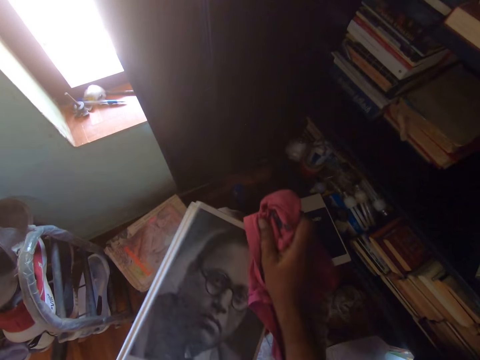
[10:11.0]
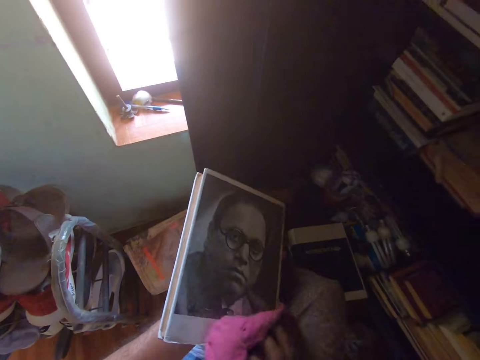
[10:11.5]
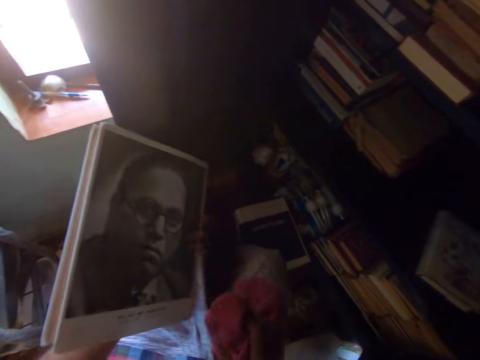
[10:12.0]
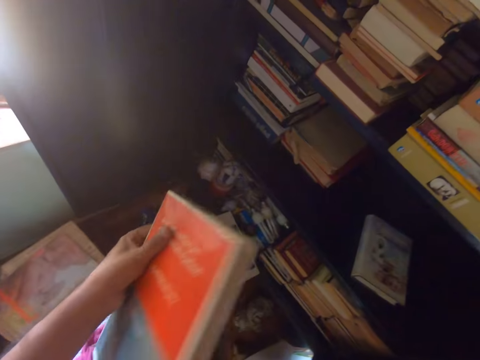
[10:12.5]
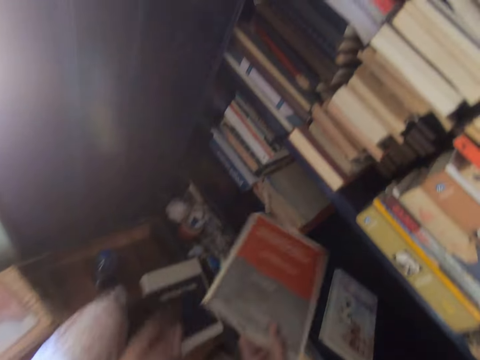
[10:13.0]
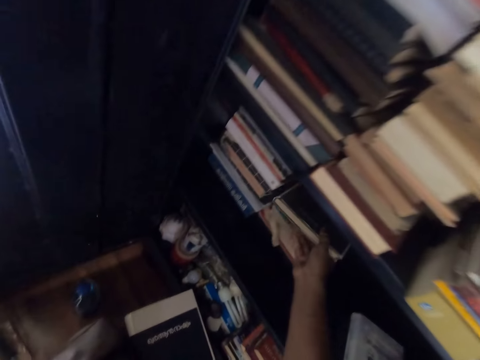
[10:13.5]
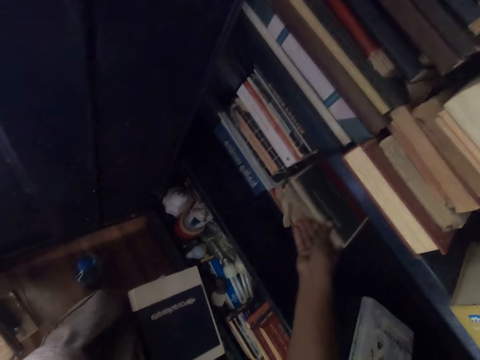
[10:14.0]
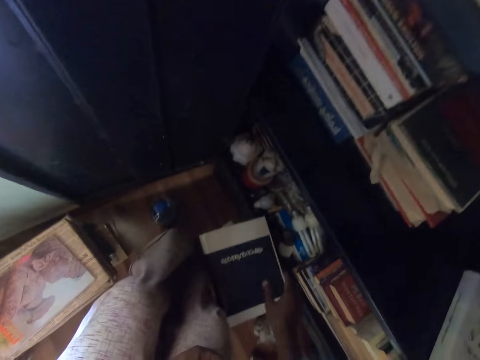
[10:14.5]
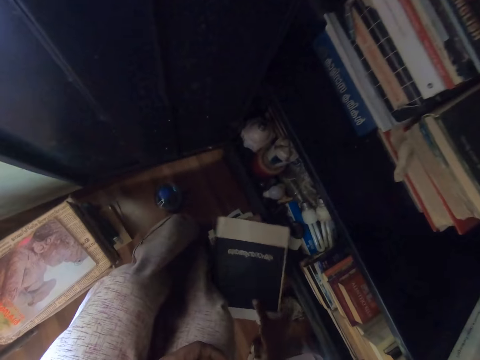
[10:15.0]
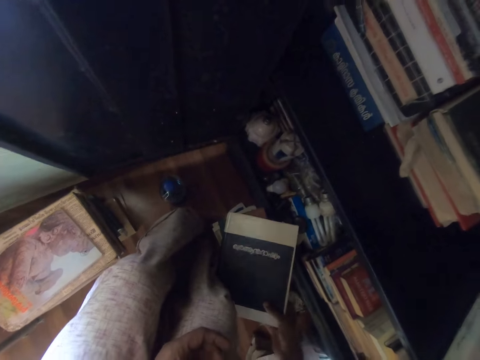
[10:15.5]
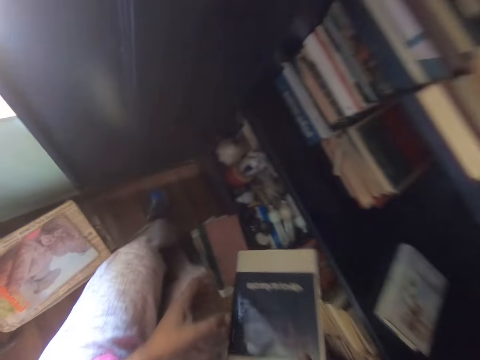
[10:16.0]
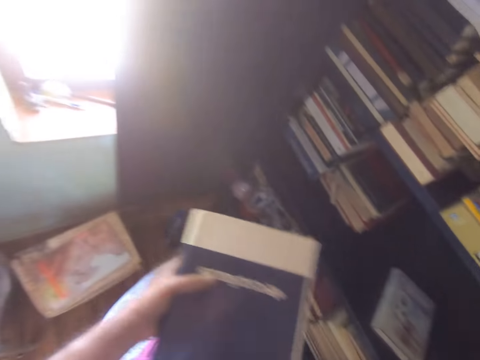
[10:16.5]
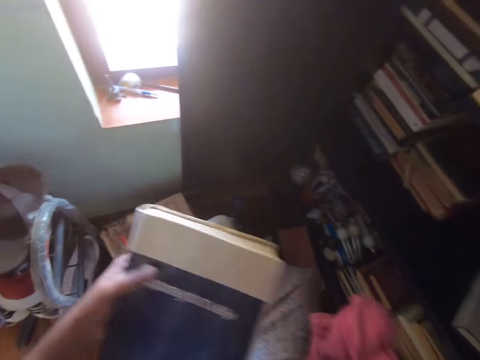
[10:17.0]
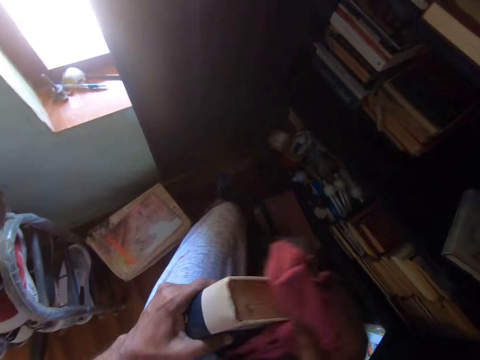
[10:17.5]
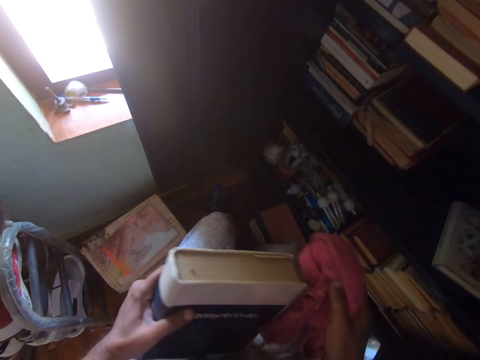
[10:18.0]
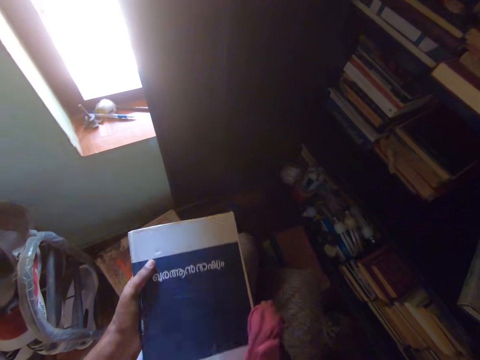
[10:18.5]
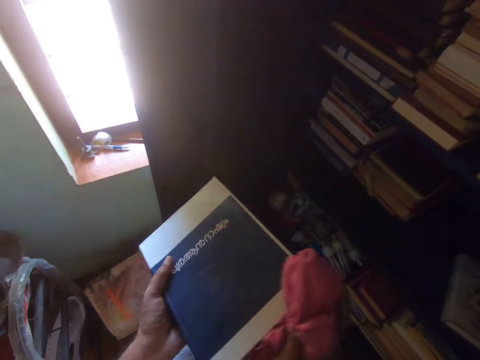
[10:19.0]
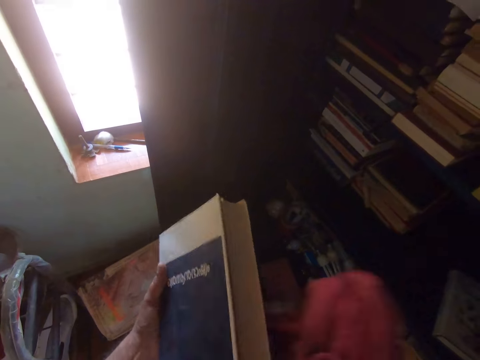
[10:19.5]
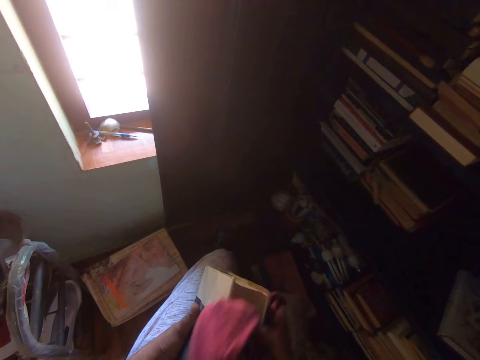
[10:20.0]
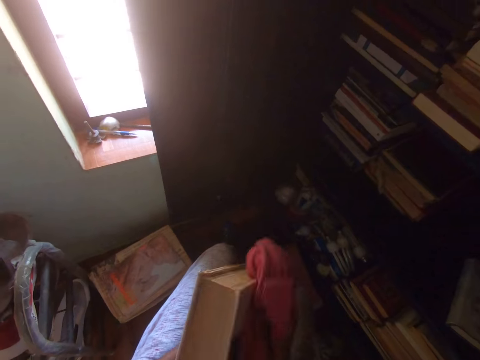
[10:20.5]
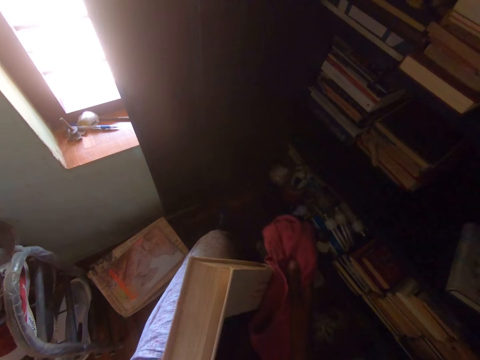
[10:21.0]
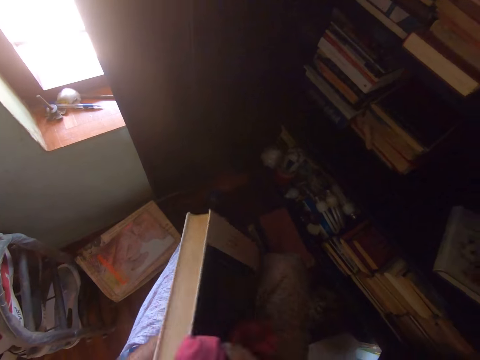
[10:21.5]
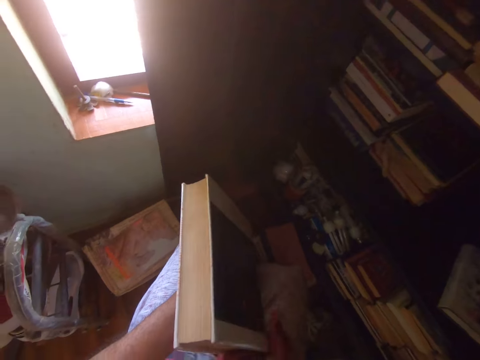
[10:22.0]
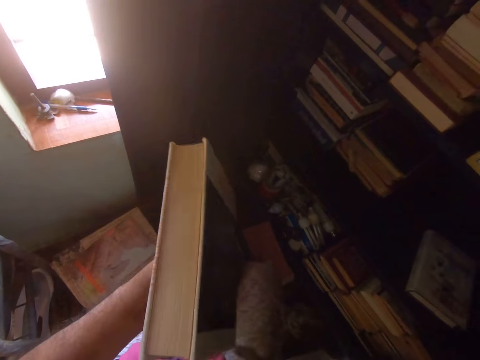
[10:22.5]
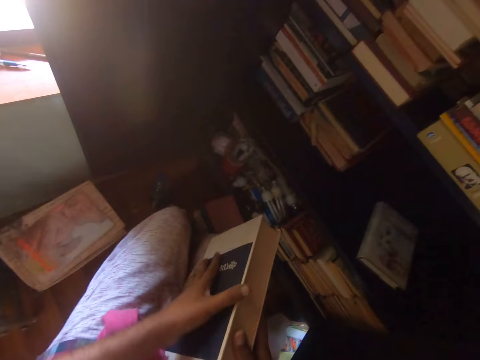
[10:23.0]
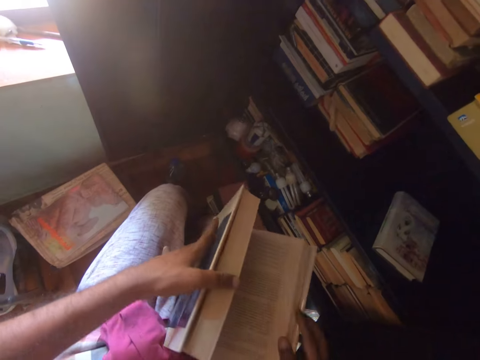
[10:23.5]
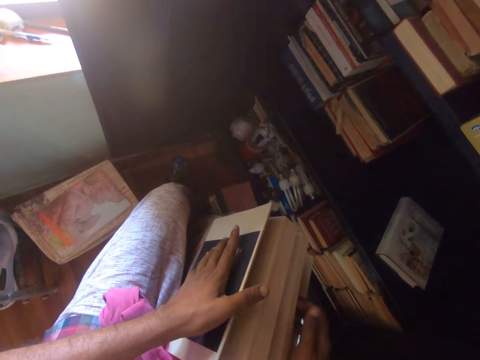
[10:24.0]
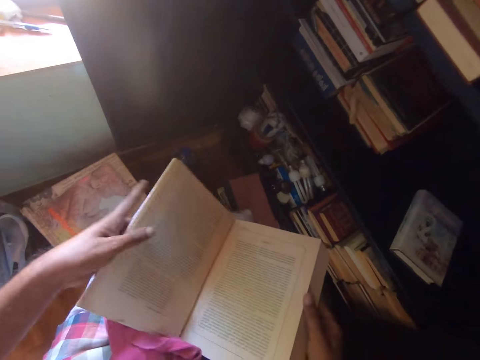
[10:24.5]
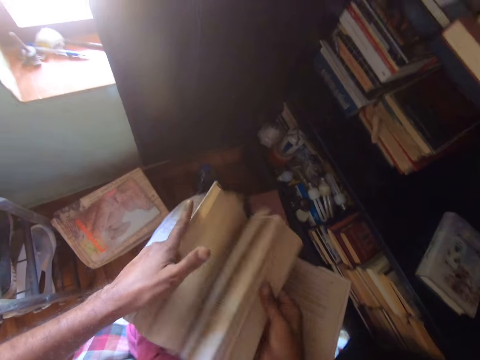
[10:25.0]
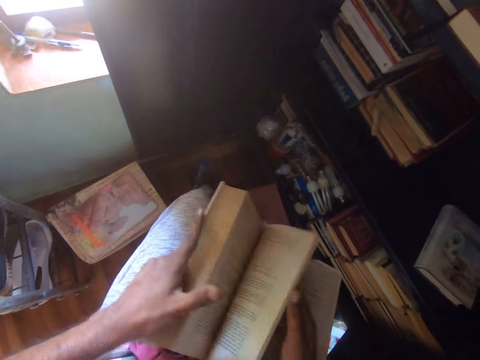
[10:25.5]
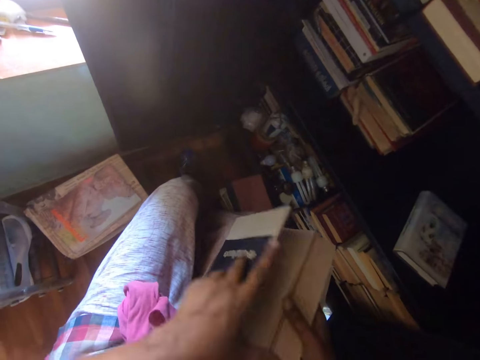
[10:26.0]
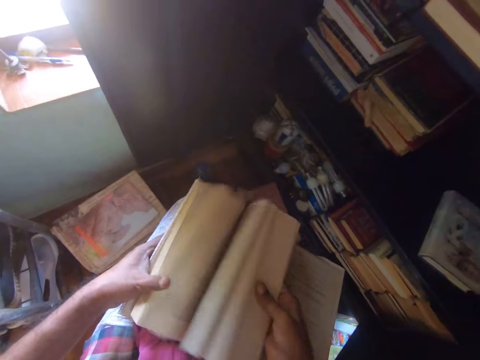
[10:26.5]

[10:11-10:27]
The camera wearer puts a hand towel on the thighs. They put the book on the shelf. They pick up the book. They pick up the hand towel. They wipe the book with a cloth. They put the hand towel on the thighs. They open the book. They peruse the book.

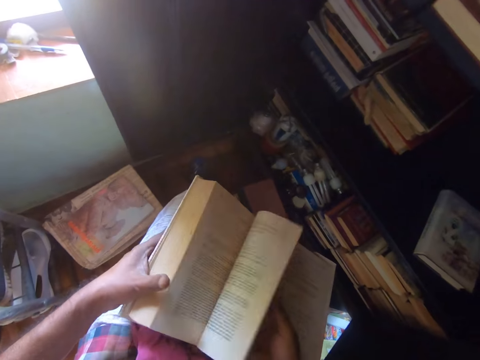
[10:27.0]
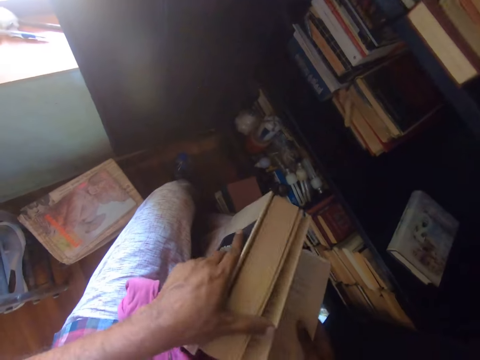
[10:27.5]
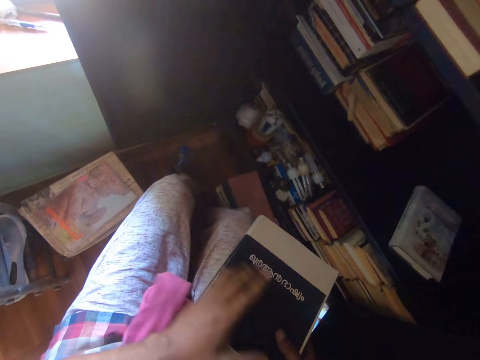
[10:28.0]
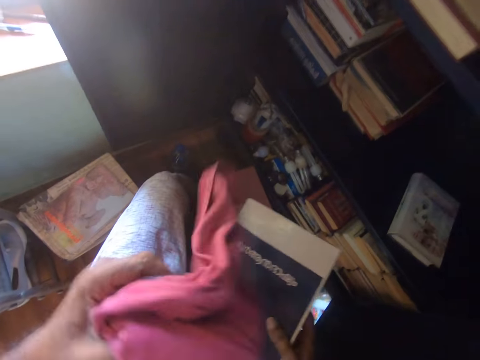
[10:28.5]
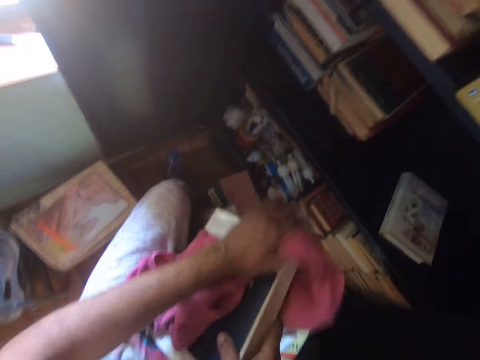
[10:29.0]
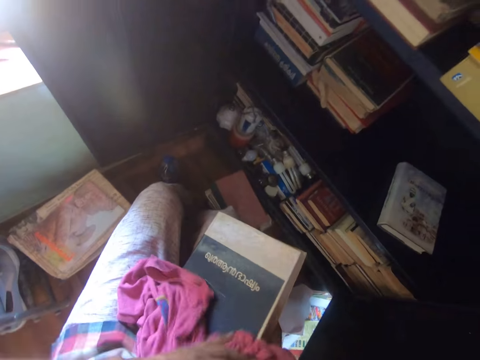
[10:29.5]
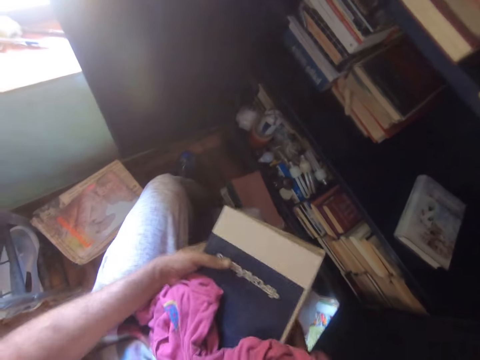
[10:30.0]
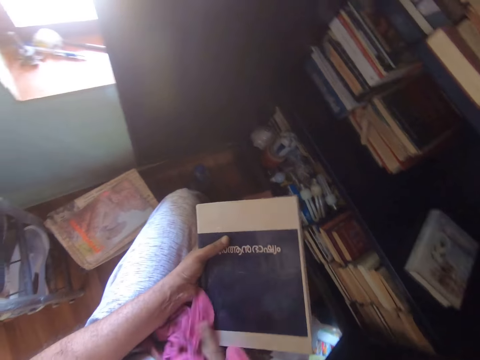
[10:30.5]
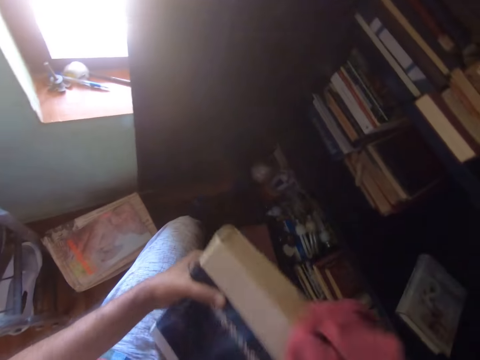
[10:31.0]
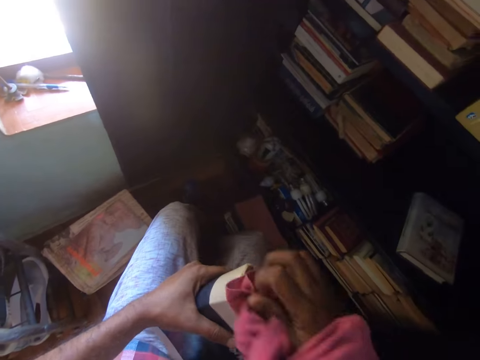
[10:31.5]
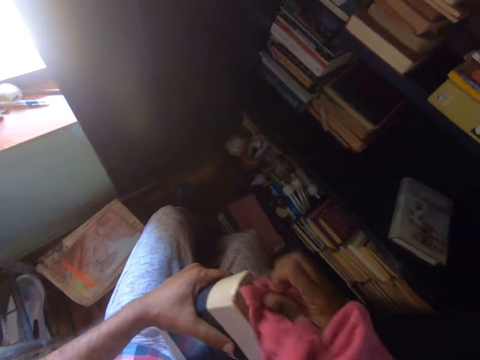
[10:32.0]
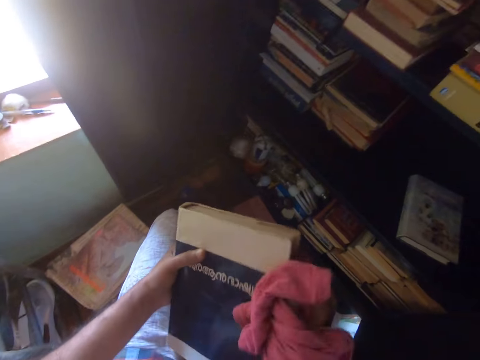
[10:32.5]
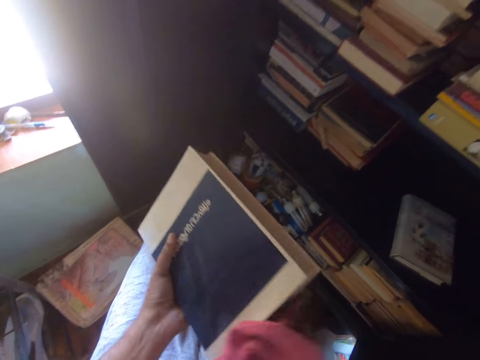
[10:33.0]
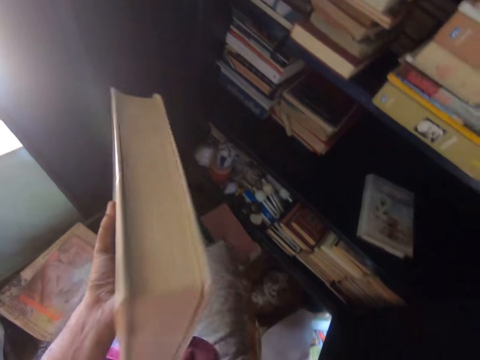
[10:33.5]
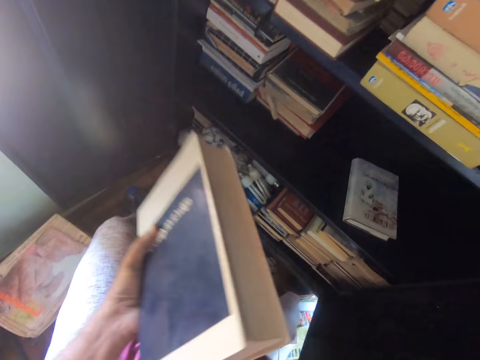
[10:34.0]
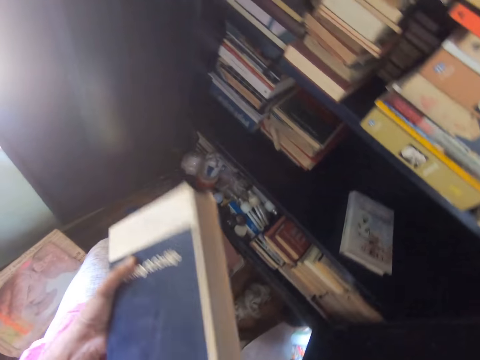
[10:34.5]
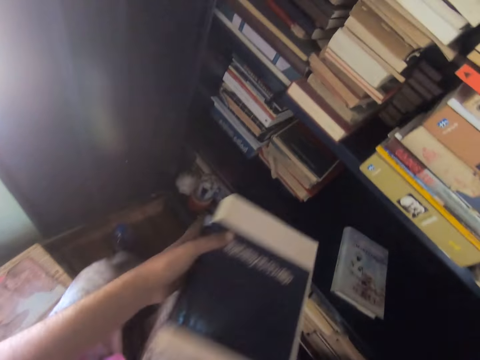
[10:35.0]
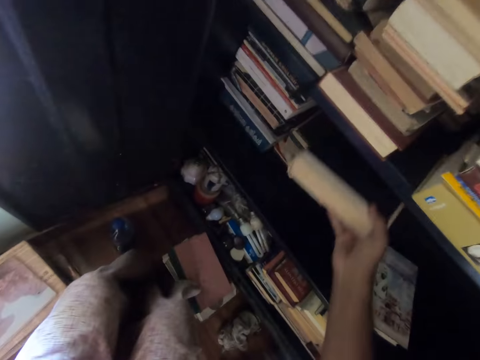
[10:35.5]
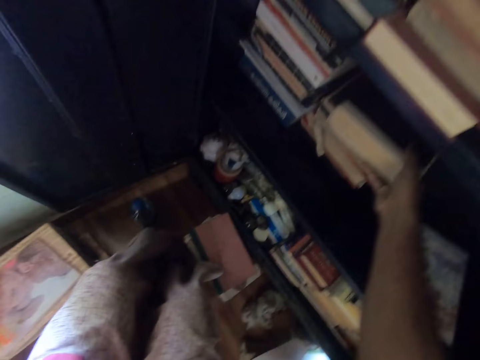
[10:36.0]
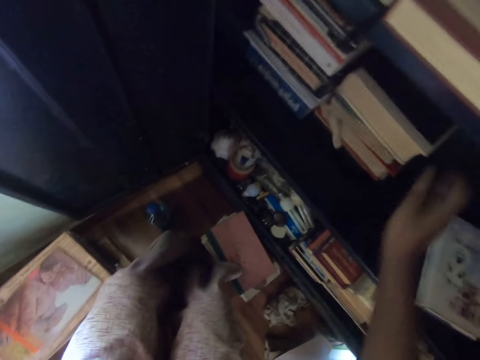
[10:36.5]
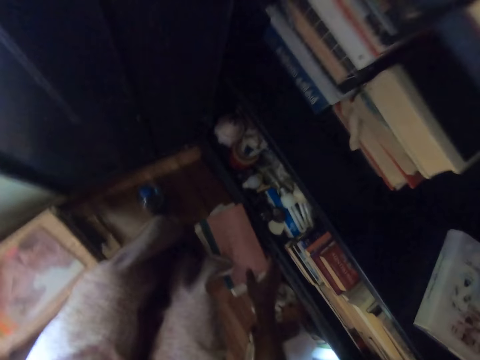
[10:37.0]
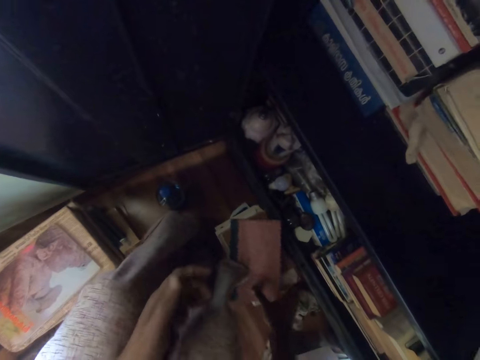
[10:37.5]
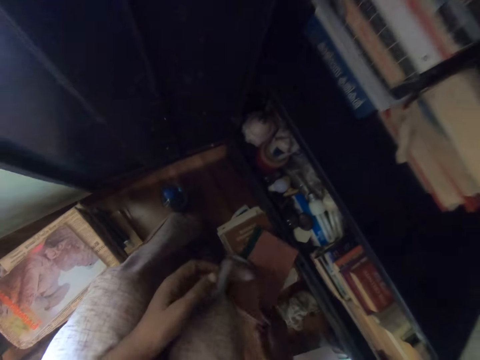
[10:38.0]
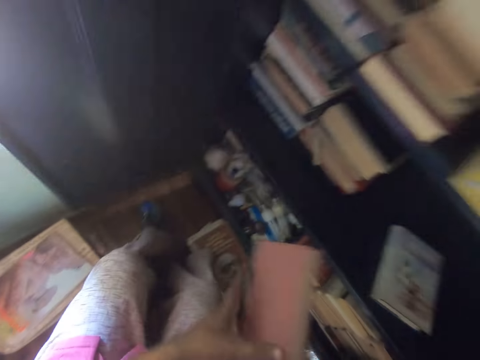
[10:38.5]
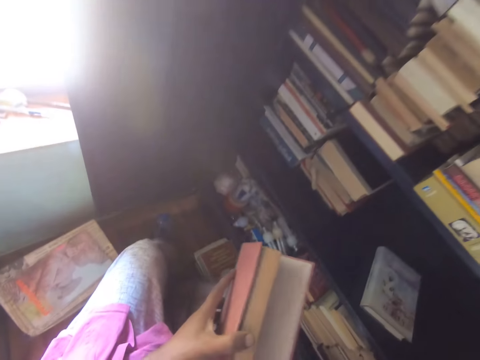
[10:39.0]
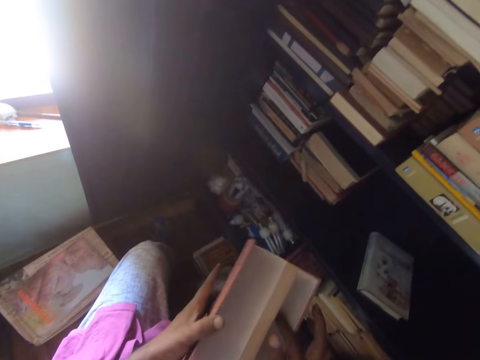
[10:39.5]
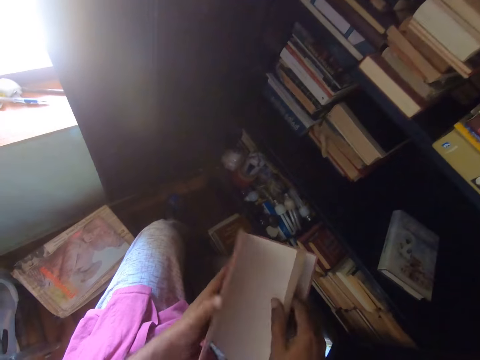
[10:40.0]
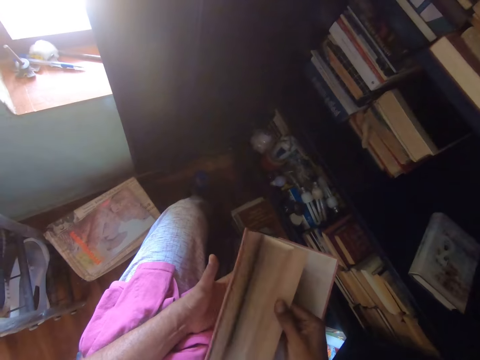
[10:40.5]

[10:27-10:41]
The camera wearer closes the book. They pick up a hand towel. They wipe the book with a cloth. They put the hand towel on the thighs. They put the book on the shelf. They pick up the book. They open the book. They peruse the book.
